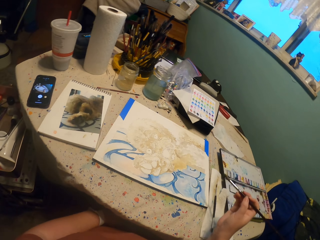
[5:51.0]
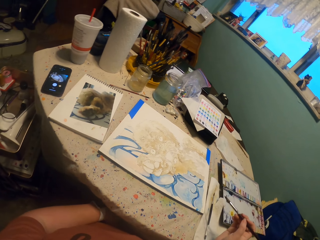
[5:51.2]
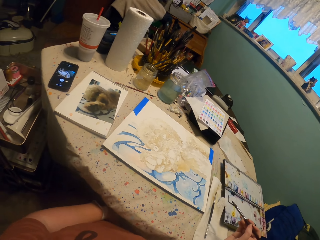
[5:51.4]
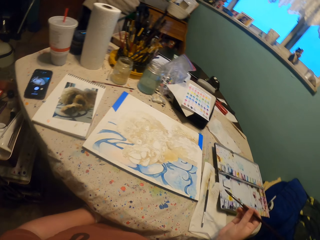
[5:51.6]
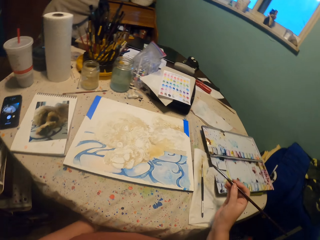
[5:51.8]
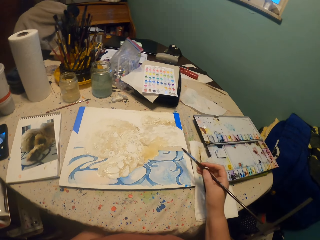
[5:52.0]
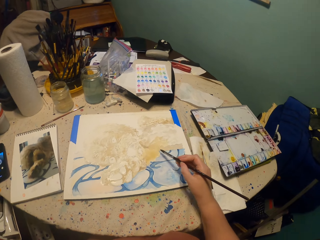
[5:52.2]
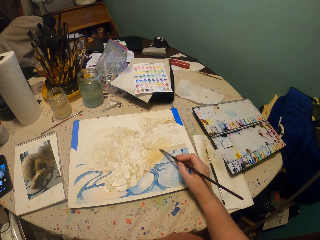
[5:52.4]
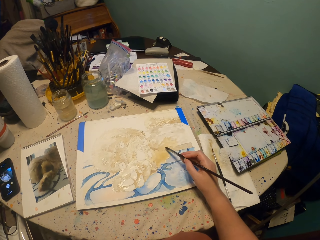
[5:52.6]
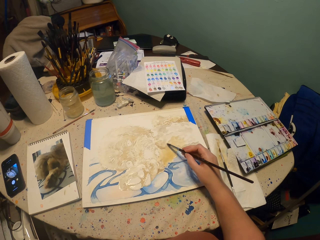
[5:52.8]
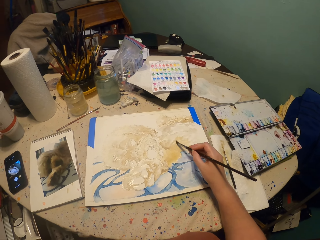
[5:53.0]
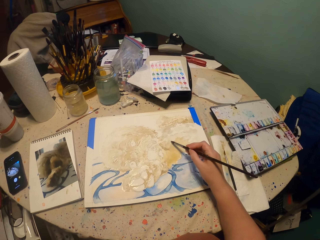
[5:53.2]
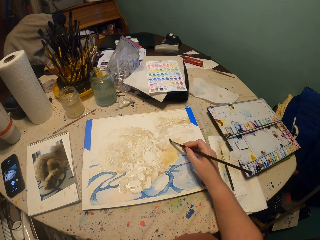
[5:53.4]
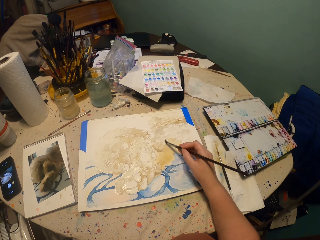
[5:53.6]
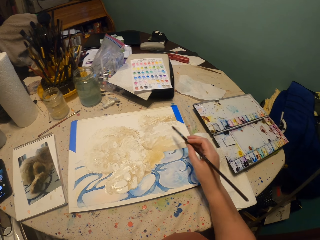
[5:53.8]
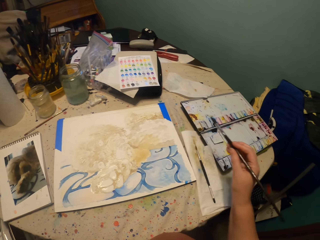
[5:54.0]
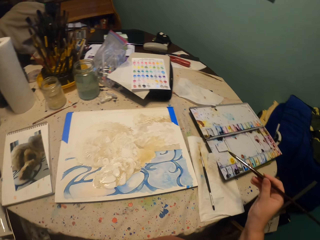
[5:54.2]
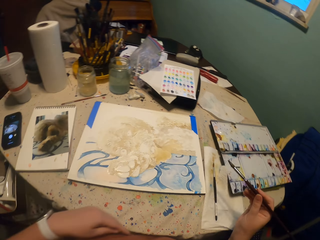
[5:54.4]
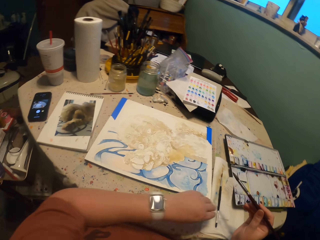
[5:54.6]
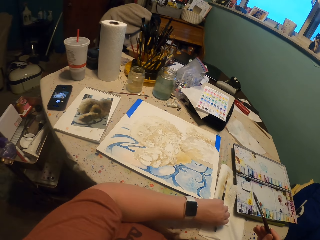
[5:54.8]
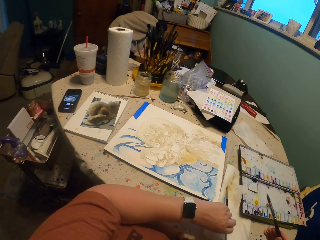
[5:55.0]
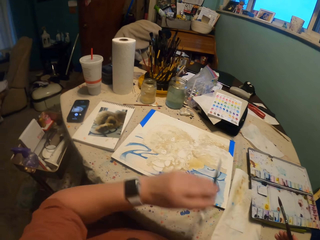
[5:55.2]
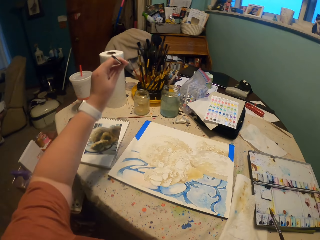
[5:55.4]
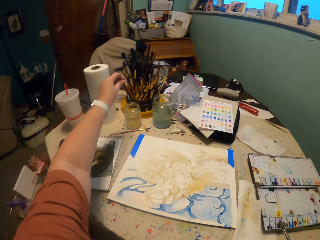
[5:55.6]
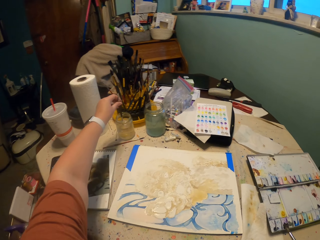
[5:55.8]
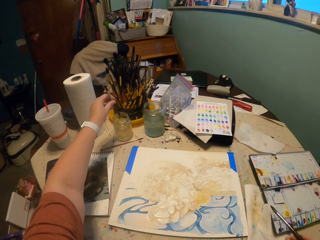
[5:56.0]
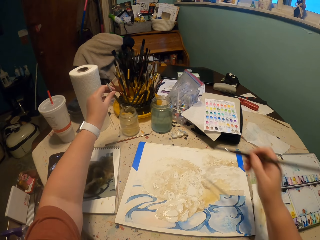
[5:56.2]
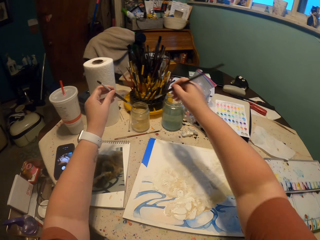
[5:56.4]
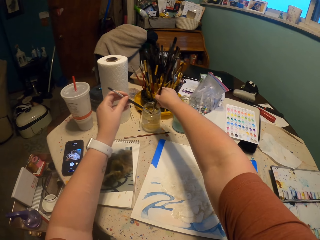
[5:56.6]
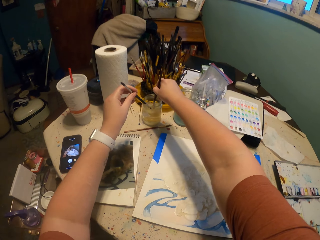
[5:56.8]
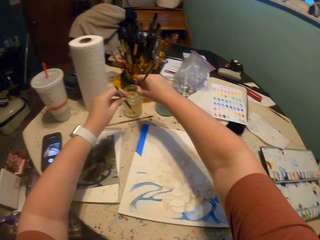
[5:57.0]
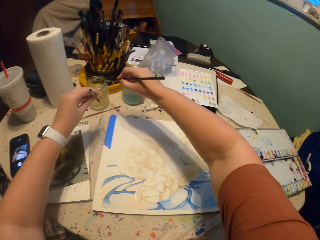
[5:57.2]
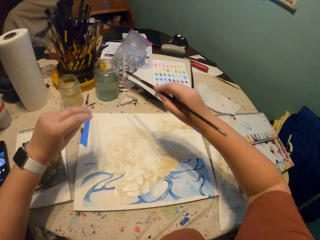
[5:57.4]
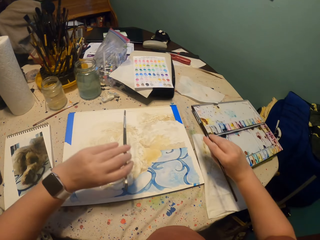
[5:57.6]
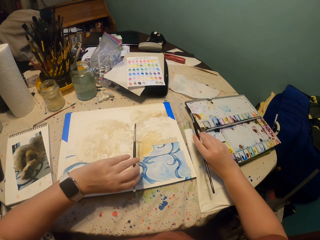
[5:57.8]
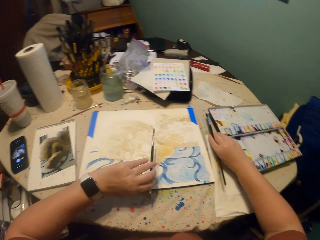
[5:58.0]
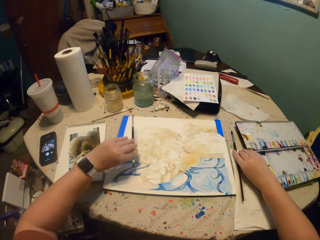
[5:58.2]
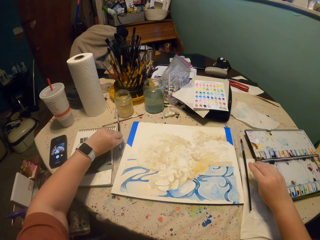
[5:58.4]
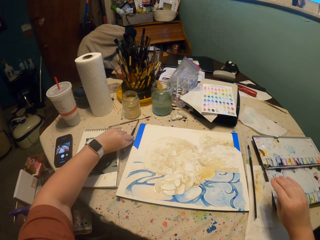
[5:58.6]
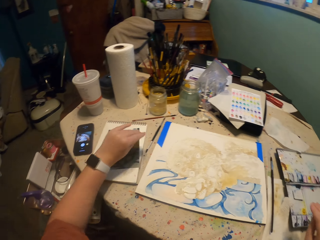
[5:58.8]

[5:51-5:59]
The camera wearer straightens a hand. They paint on a paper. They pick a brush using the left hand. They dip the painting brush in the bottle of water or tin using the left hand. They dip the brush in the tin using the right hand. They put the brushes on the table.
